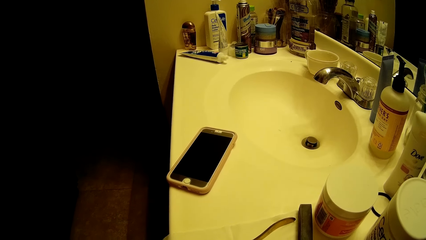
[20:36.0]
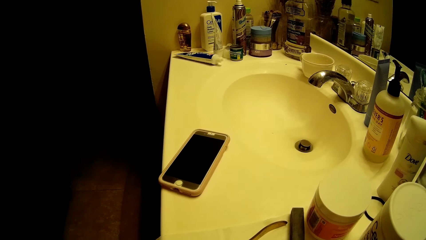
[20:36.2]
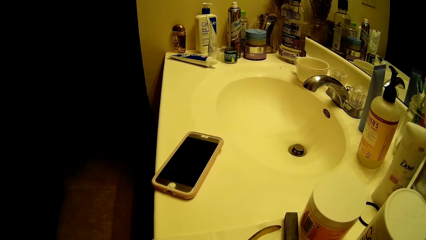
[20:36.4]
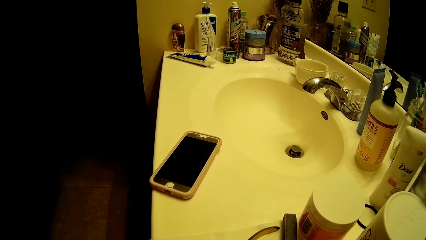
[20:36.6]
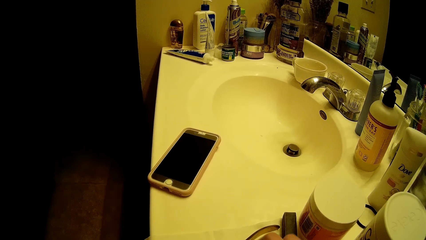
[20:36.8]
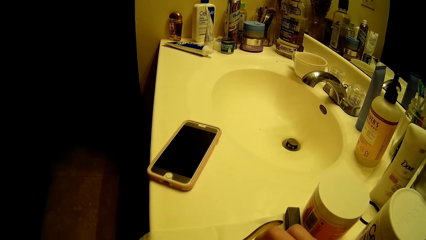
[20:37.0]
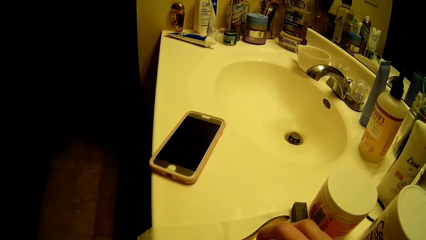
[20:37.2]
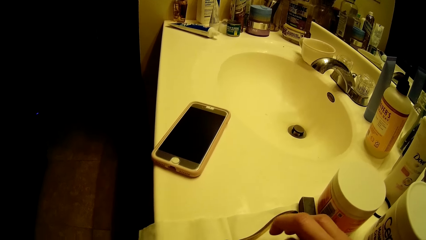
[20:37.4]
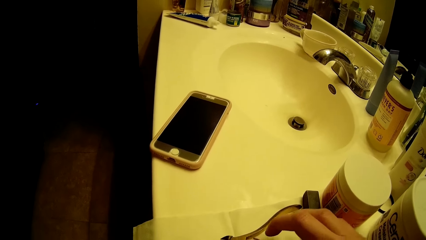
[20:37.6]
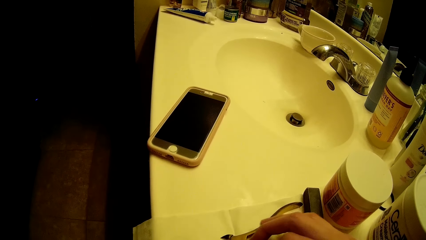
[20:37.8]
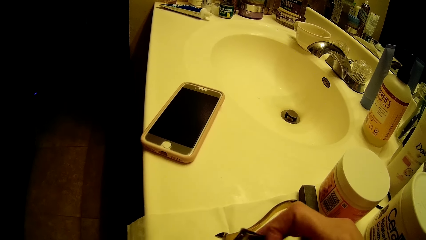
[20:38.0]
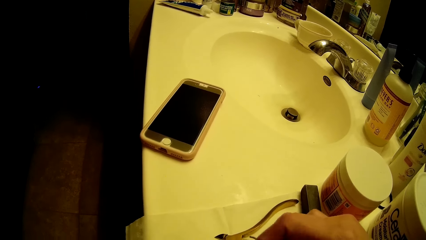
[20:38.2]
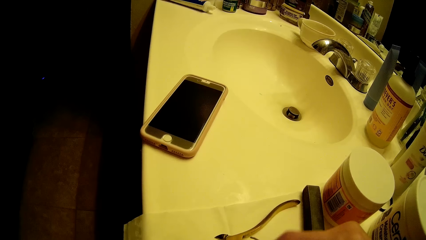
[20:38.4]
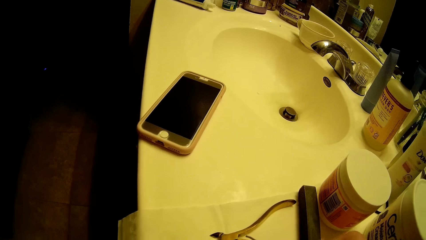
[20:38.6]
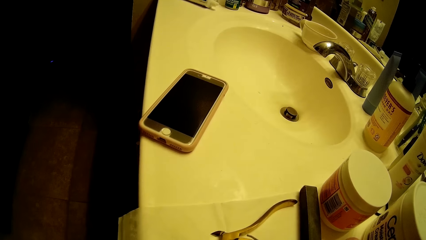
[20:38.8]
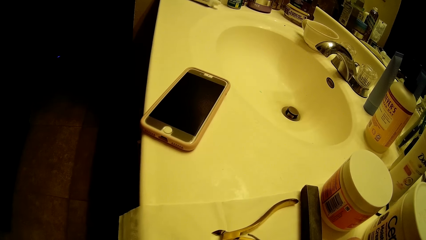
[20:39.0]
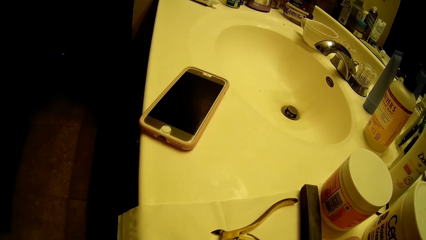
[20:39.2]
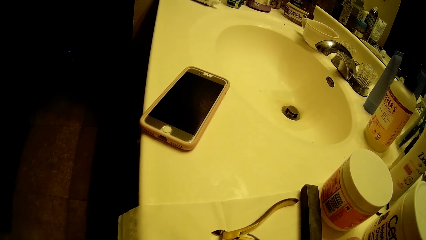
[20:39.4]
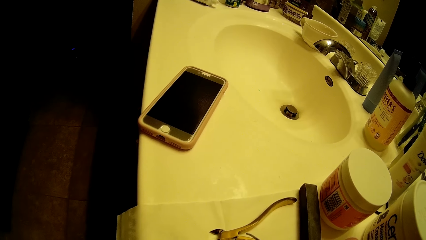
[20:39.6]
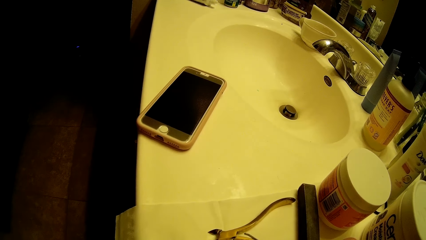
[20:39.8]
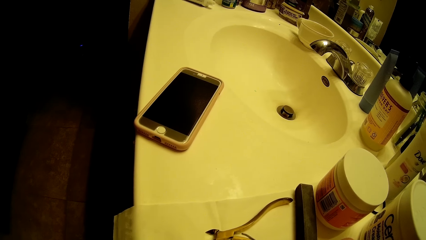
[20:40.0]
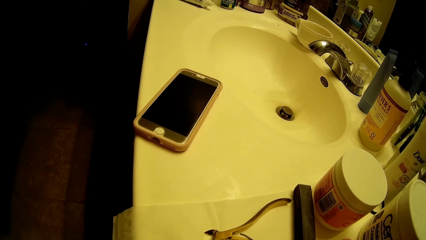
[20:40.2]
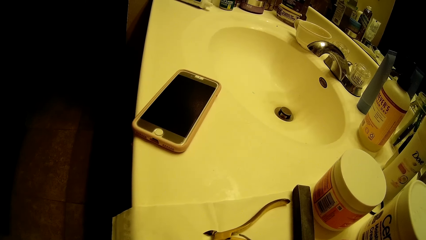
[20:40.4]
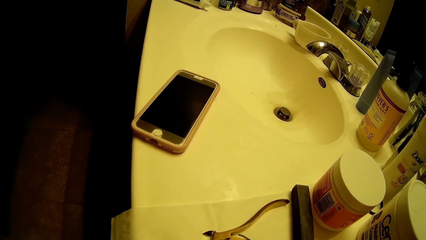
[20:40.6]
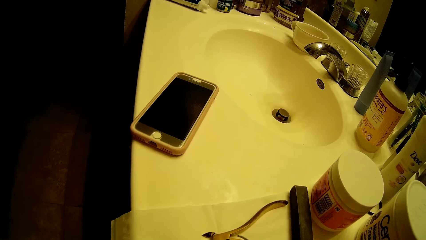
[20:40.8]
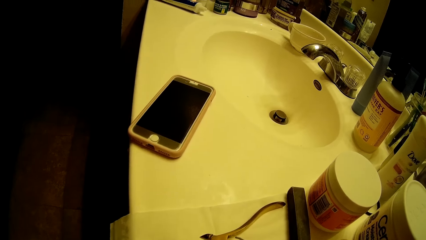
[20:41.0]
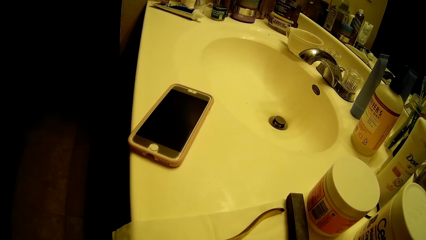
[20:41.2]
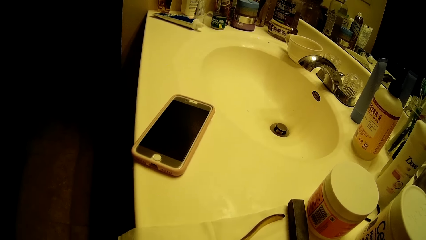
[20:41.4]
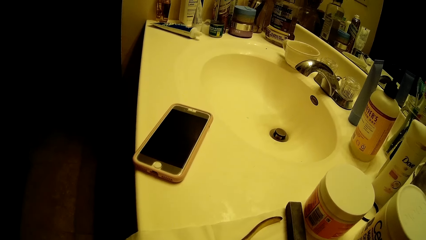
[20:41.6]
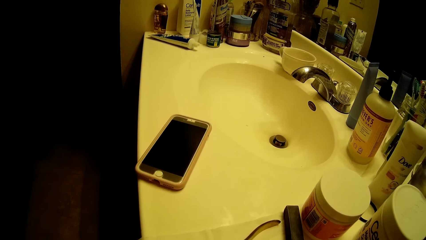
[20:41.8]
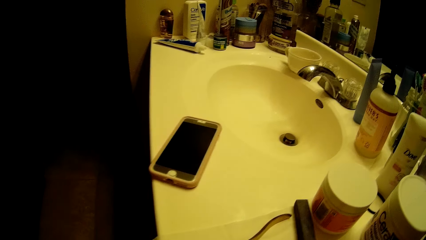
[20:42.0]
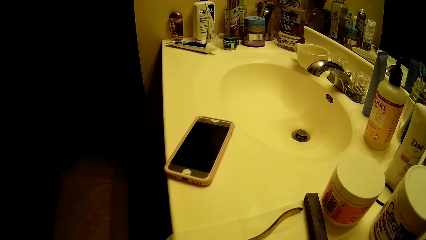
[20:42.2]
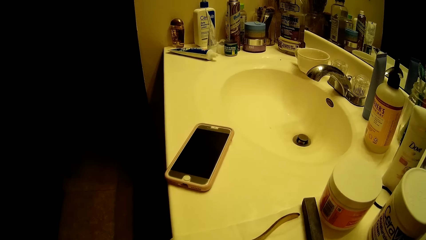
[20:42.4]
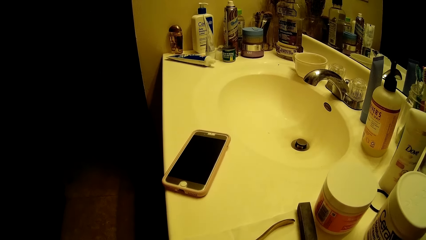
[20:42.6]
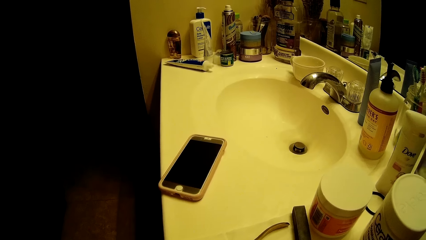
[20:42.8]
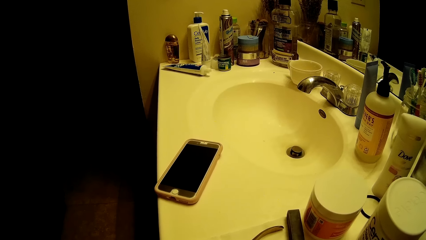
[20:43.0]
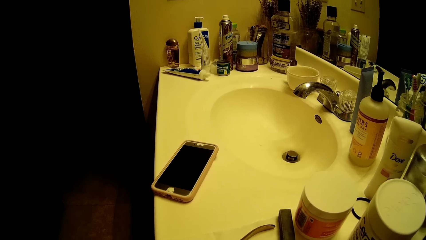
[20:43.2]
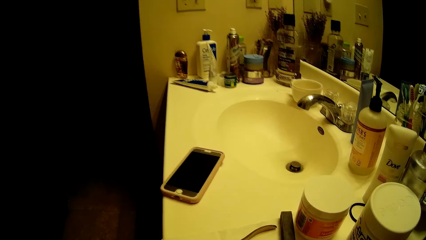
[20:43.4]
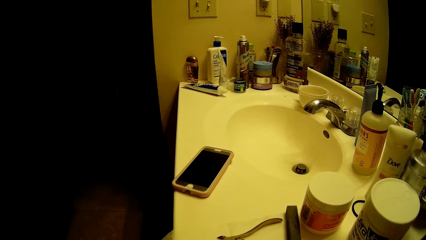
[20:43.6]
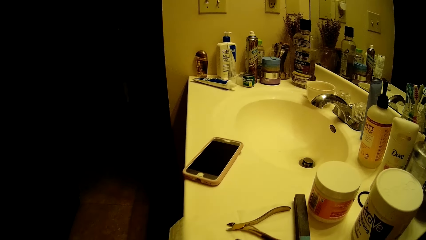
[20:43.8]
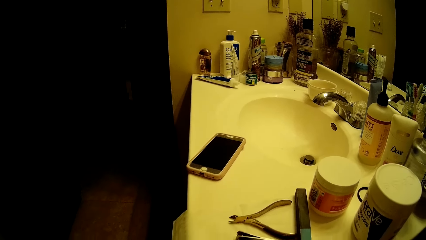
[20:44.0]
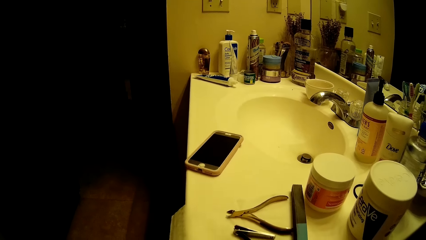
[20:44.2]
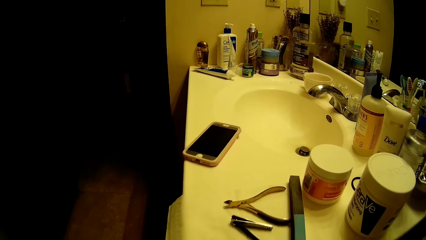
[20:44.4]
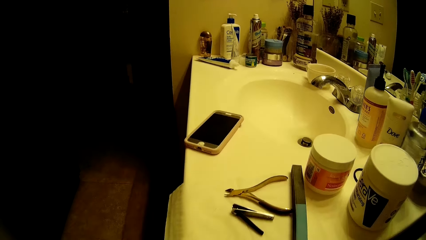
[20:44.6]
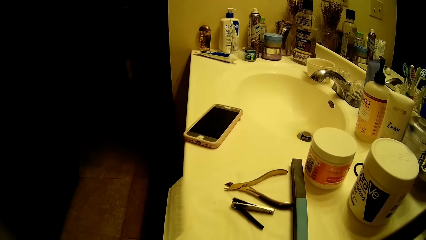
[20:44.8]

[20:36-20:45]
The camera wearer moves the hand. They look around.

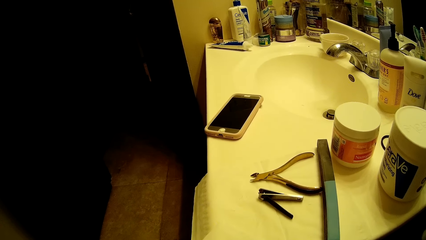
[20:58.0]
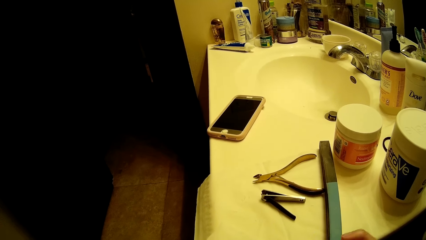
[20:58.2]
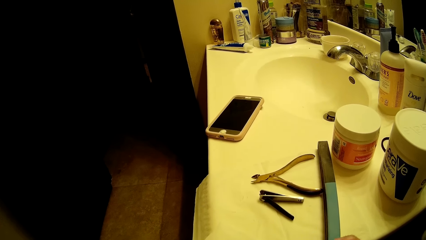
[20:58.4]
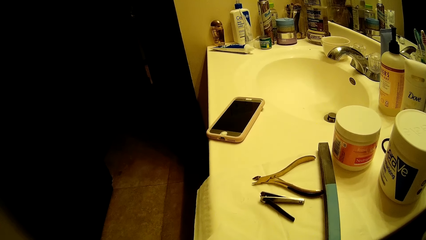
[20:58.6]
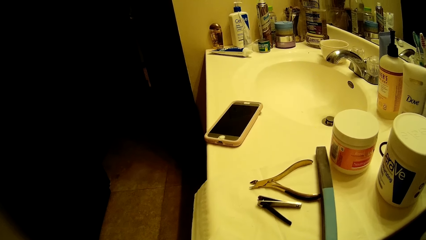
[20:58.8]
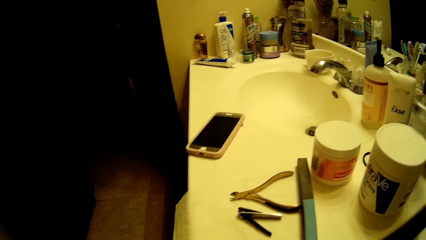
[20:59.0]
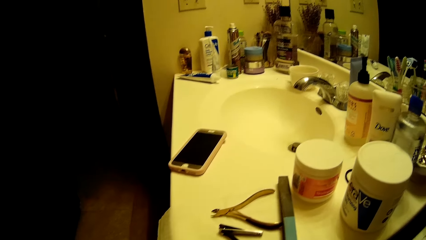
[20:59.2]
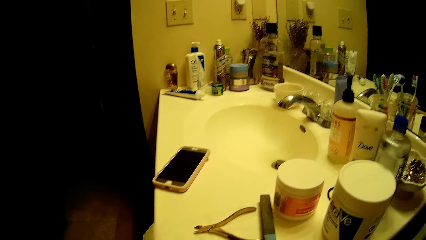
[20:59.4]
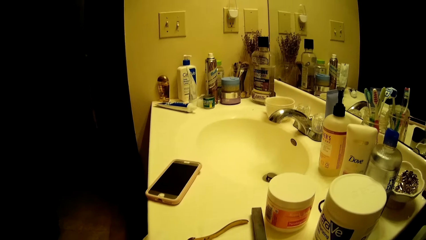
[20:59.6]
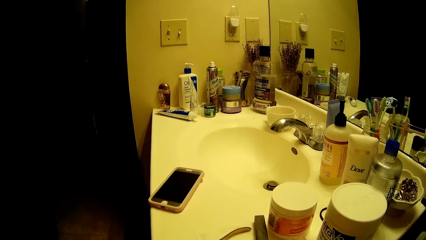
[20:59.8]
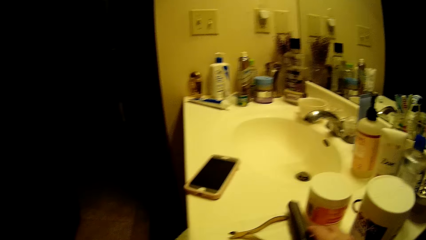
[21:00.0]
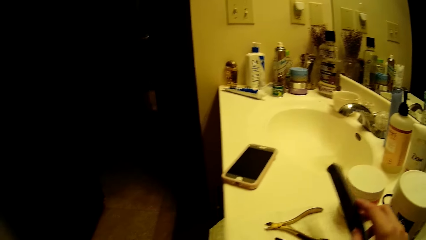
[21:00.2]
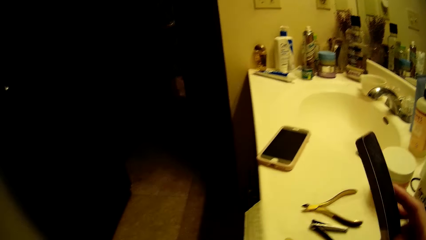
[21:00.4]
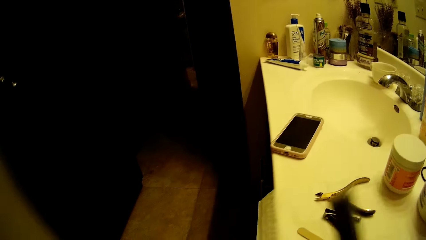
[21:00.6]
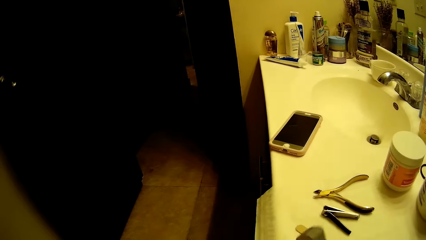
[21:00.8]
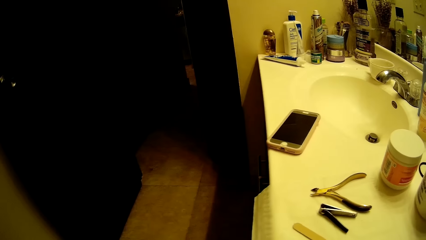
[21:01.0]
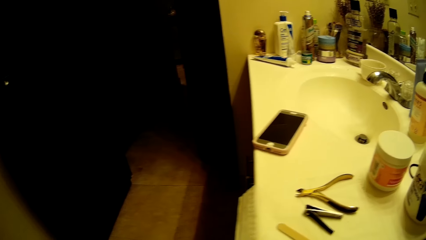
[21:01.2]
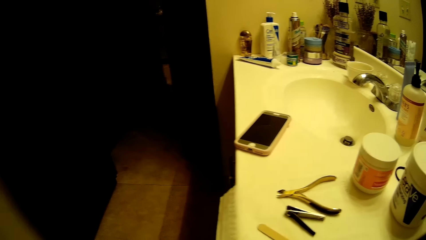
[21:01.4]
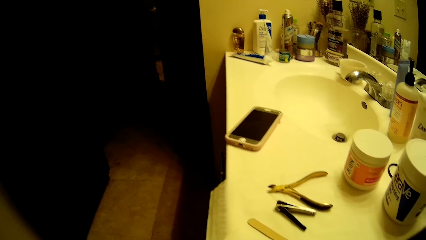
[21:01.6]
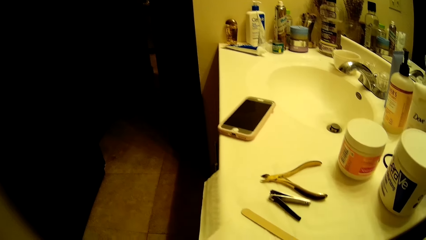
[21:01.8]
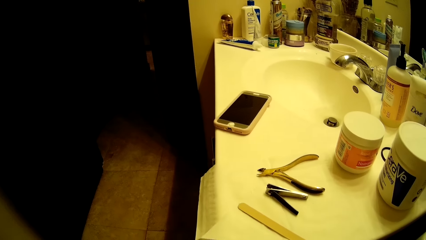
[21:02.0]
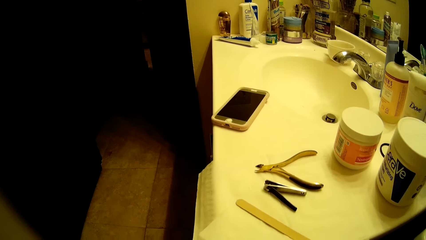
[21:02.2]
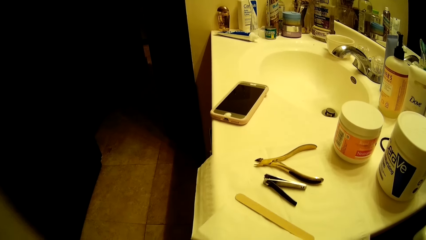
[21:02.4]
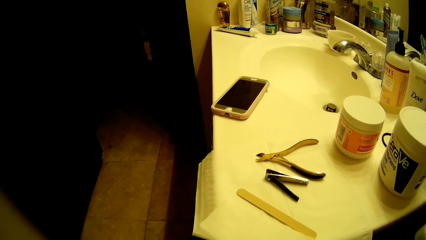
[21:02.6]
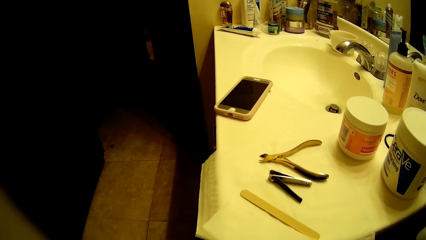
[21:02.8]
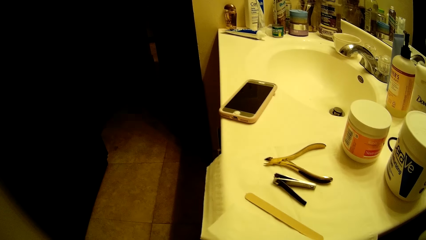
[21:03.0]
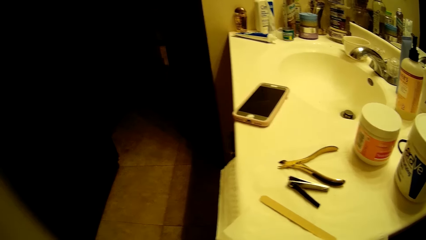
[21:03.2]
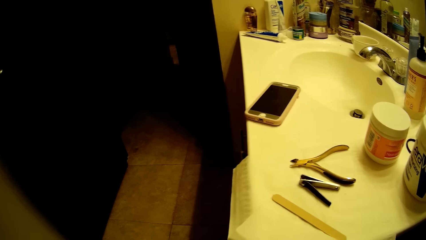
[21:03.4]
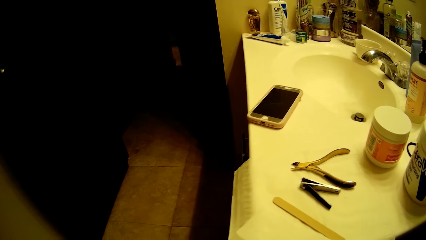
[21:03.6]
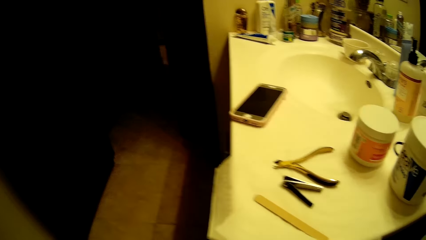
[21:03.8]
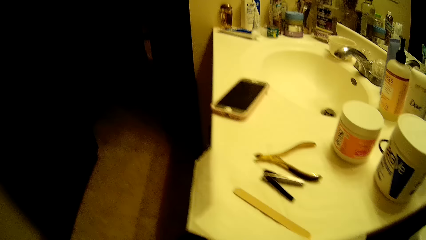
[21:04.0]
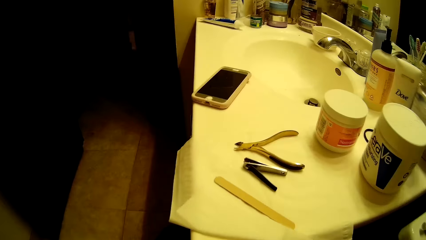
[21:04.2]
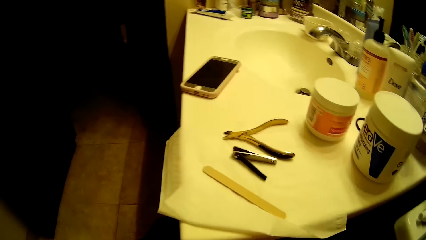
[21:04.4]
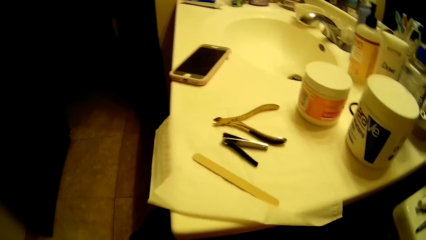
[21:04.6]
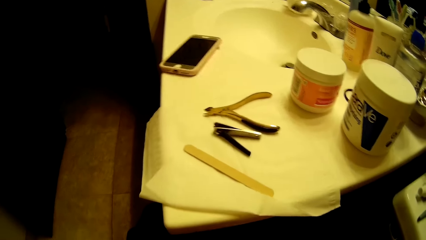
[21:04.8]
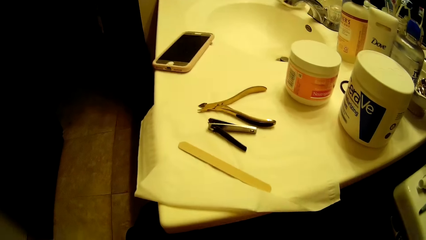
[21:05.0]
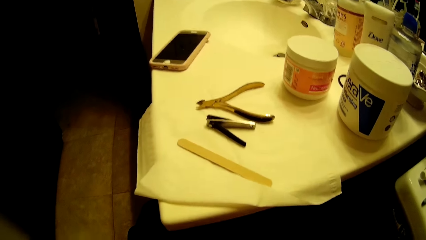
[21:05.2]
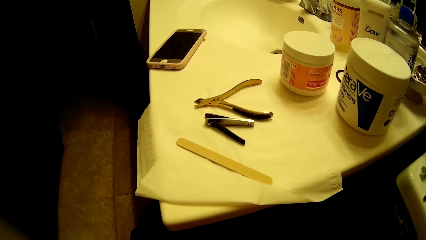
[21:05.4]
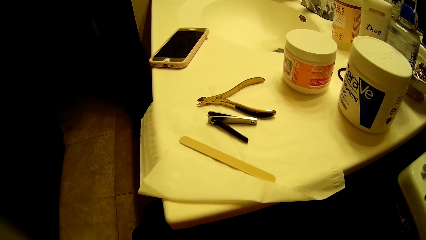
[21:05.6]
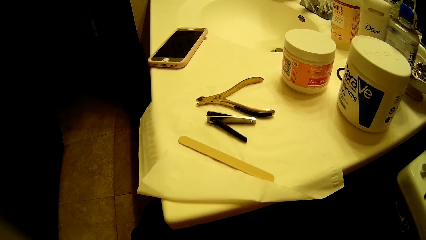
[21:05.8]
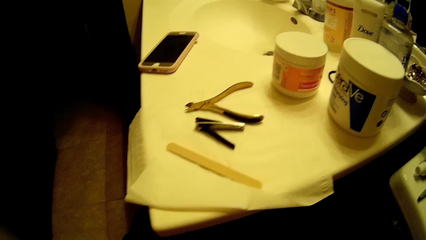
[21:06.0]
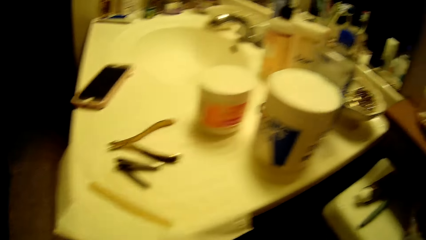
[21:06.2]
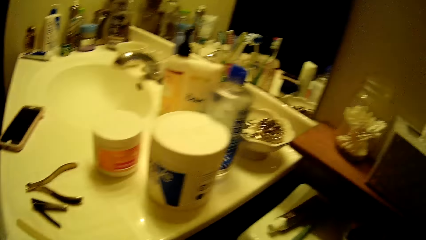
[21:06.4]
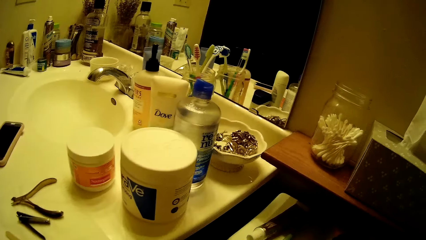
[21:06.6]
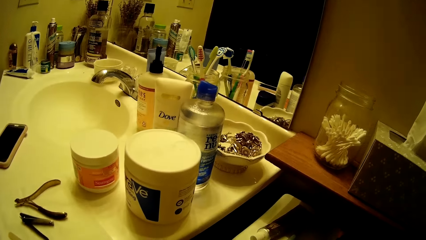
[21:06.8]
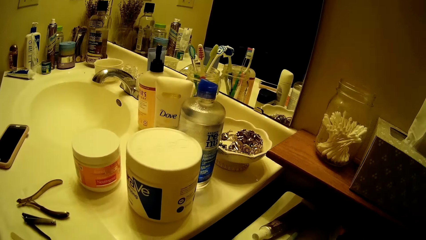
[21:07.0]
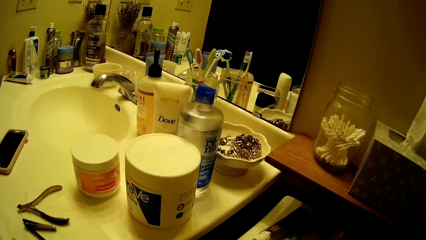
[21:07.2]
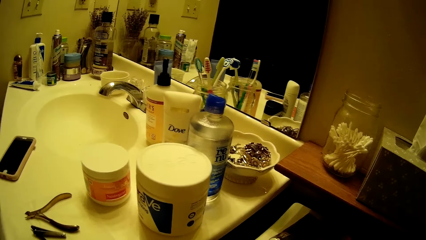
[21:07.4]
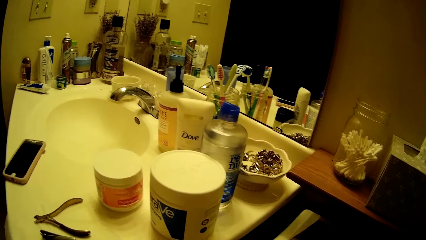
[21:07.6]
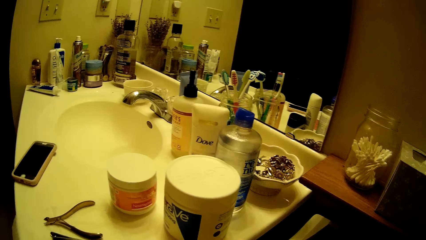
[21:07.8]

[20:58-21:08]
The camera wearer picks up a nail buffer block on the sink countertop with her right hand.
